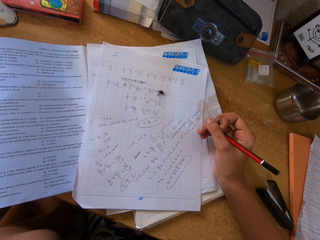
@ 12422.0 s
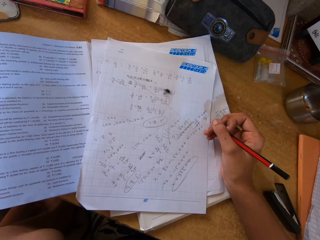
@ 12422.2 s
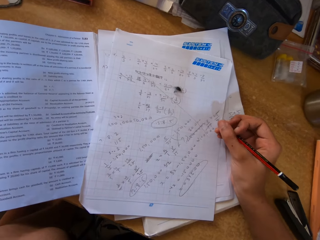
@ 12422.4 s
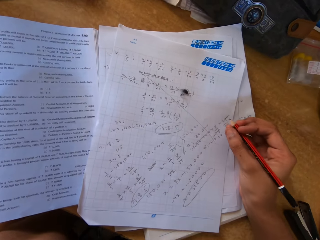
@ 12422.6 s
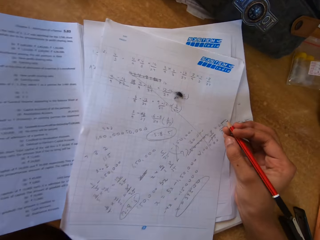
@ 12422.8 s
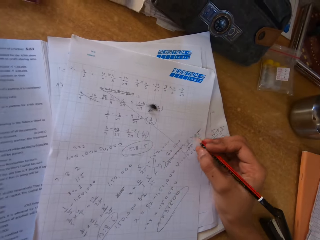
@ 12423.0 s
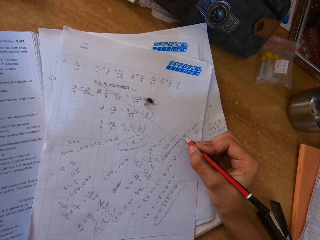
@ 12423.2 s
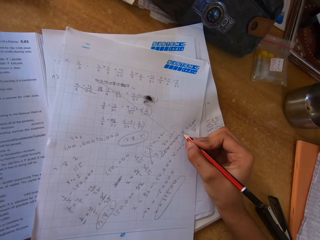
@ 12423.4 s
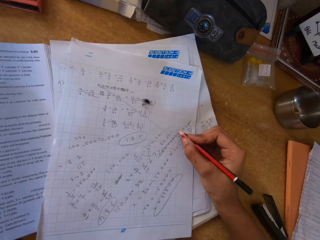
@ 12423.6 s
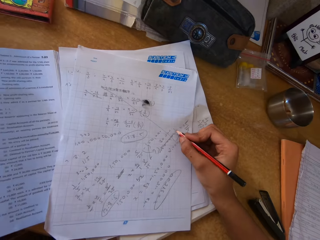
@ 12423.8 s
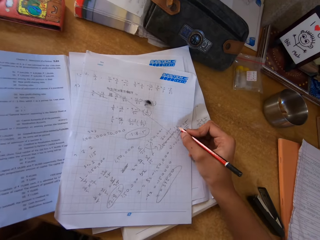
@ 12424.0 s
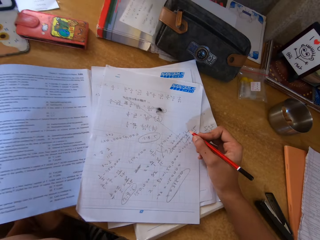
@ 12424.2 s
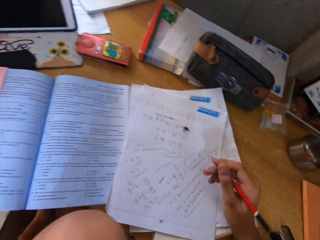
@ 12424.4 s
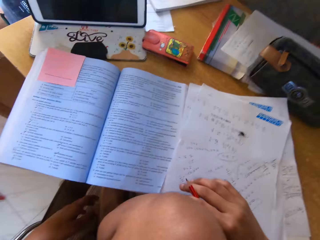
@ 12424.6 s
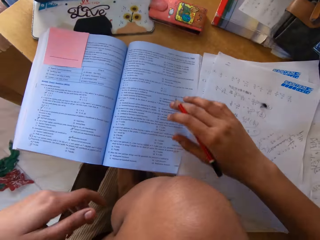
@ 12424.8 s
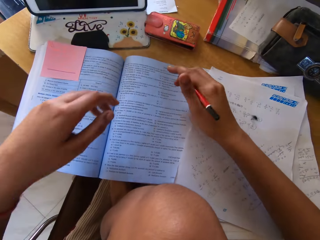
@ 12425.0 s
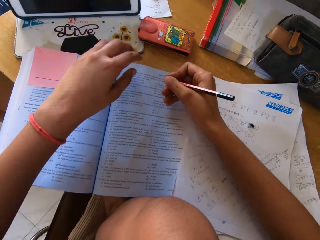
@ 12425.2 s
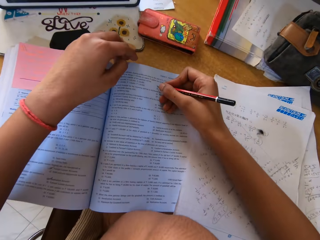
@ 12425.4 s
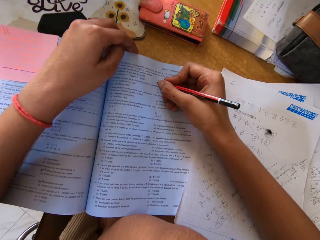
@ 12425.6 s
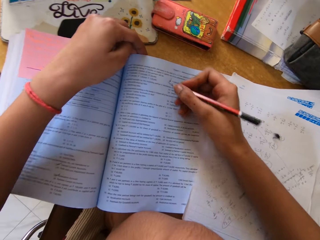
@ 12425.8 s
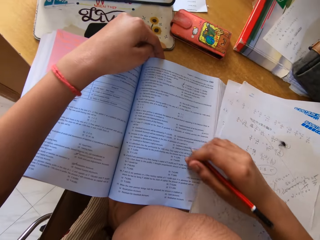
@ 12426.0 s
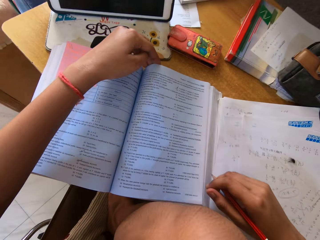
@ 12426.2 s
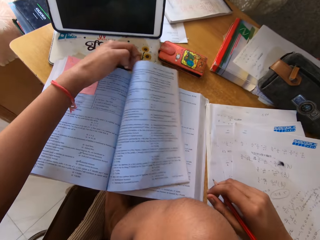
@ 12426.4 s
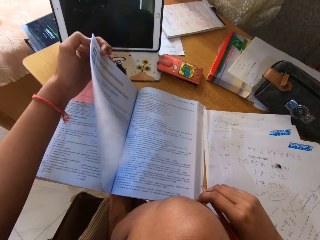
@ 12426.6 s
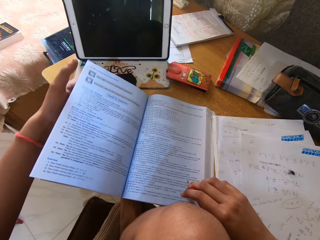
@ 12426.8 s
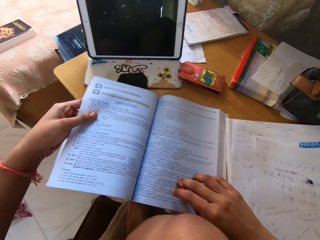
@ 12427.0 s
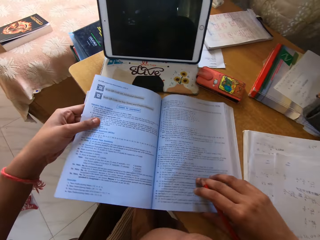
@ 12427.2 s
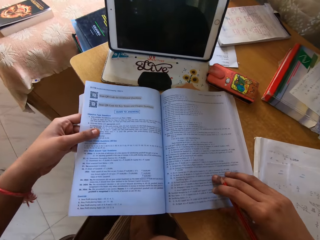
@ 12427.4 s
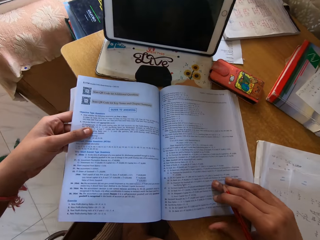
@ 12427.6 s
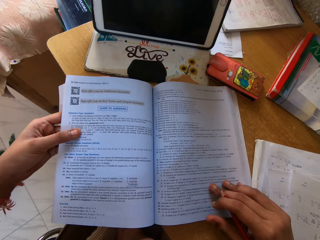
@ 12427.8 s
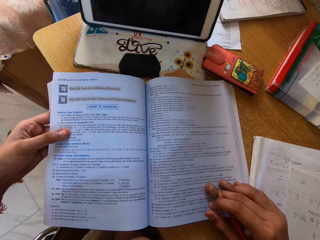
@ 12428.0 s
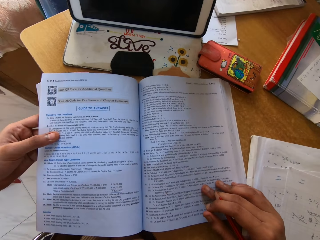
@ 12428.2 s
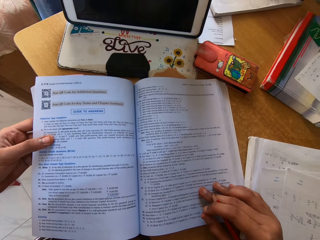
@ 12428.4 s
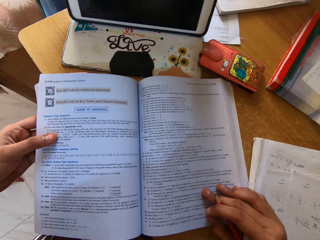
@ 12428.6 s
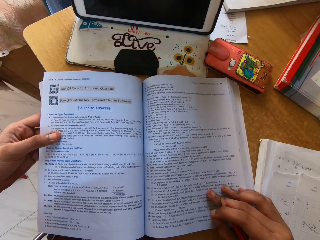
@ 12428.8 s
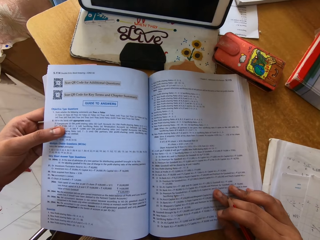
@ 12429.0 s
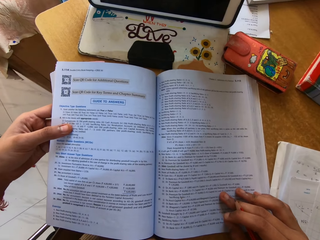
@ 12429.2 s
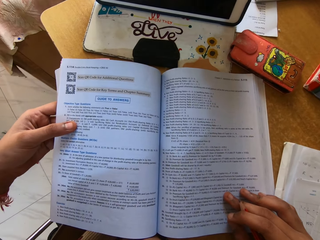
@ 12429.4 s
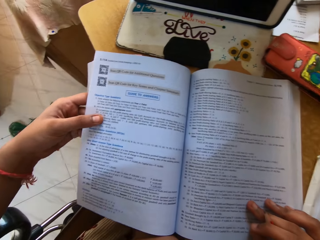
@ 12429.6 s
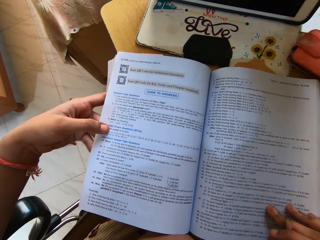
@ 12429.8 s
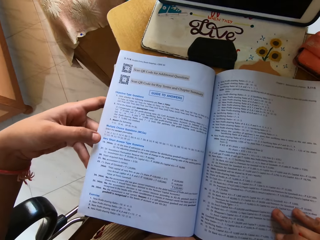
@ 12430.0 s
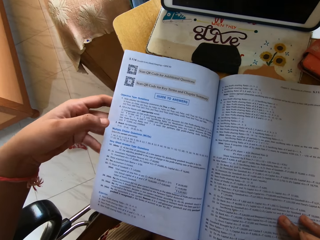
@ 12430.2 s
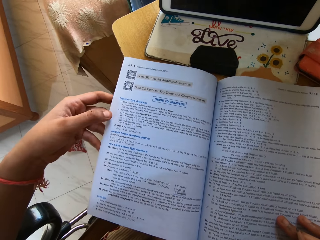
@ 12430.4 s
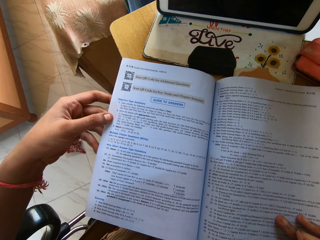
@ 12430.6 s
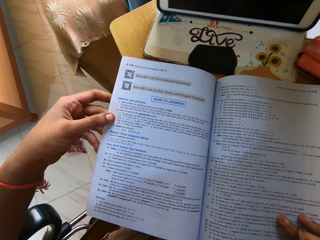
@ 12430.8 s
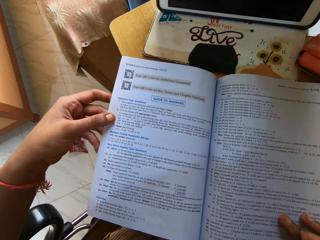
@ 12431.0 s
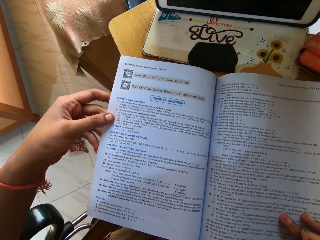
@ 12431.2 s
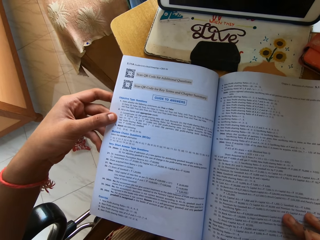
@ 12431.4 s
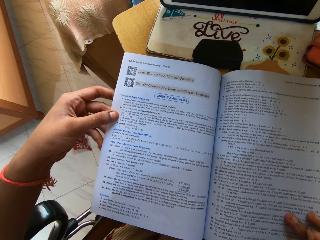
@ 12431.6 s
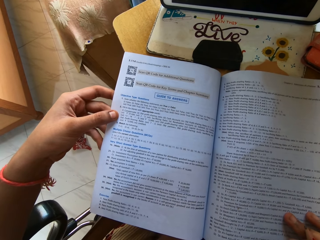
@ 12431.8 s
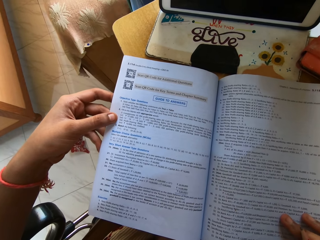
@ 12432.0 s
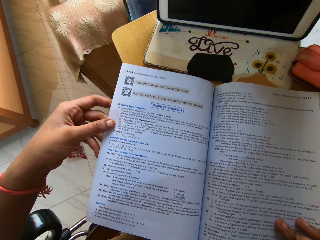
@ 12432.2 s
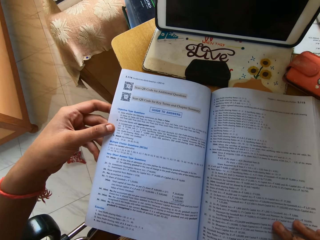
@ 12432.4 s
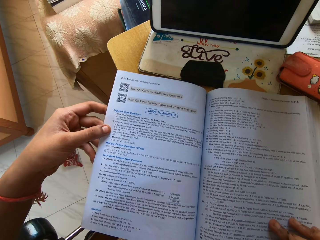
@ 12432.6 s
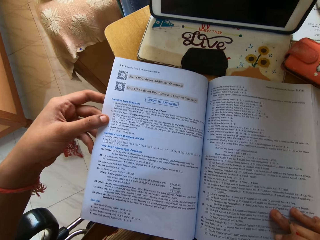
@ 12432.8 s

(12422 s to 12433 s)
The camera wearer moves a hand. They write on the paper. They lift the hand up. They move the hands forward. They write on the page and hold the book. They move the hand up. They push the paper. They open the page. They peruse the page. They move the hand on the page. They move the book. They look at the book. They move the pages.

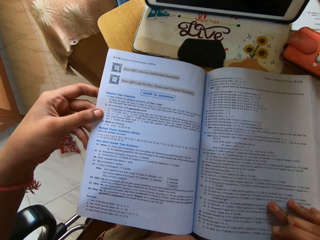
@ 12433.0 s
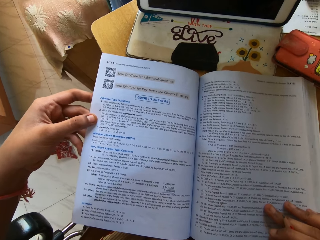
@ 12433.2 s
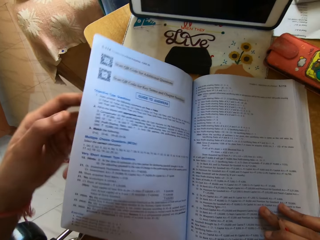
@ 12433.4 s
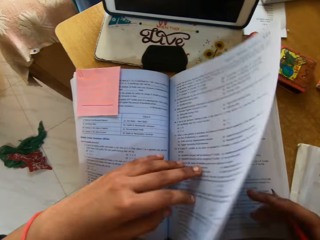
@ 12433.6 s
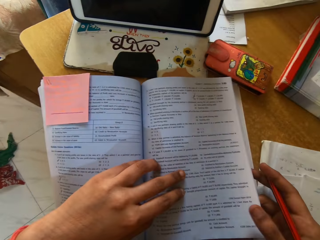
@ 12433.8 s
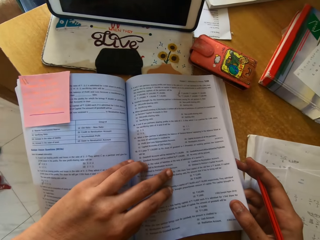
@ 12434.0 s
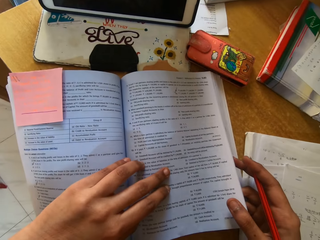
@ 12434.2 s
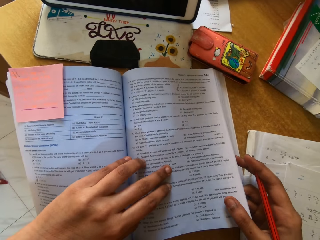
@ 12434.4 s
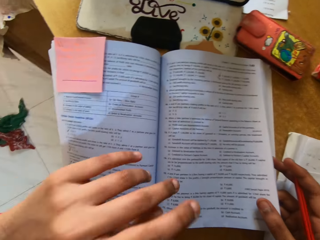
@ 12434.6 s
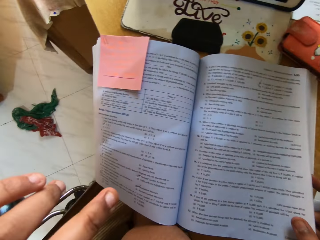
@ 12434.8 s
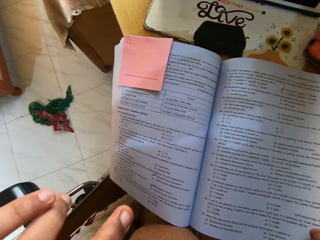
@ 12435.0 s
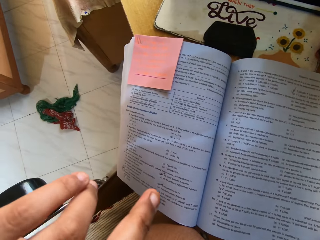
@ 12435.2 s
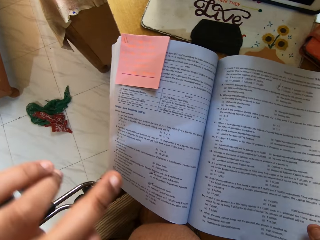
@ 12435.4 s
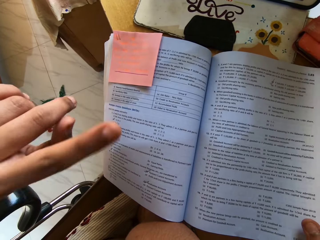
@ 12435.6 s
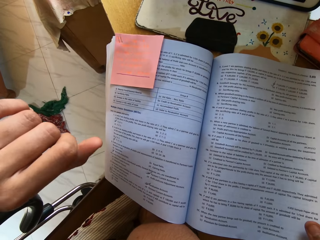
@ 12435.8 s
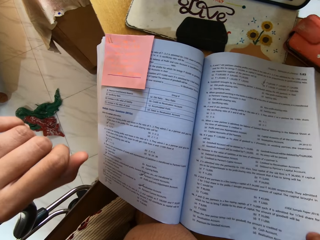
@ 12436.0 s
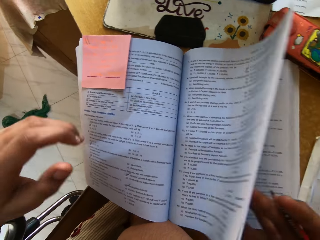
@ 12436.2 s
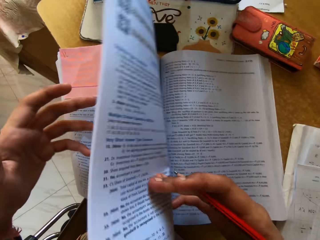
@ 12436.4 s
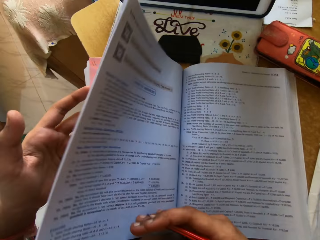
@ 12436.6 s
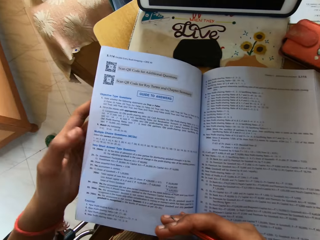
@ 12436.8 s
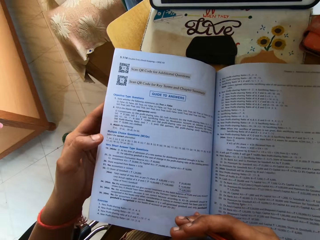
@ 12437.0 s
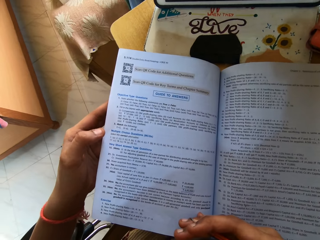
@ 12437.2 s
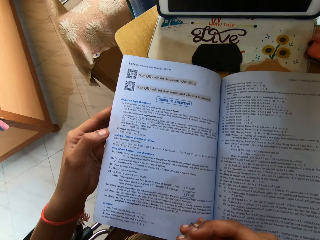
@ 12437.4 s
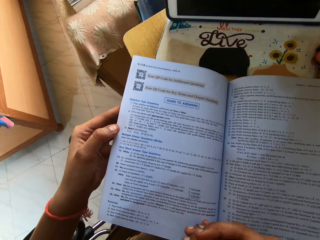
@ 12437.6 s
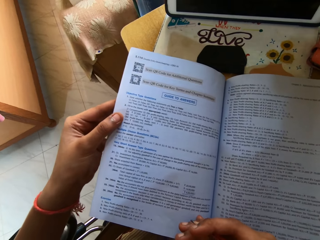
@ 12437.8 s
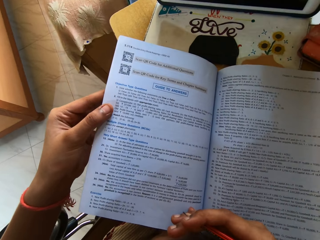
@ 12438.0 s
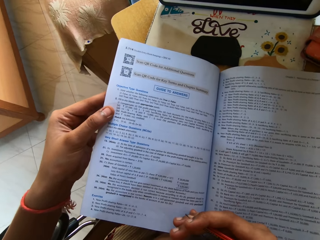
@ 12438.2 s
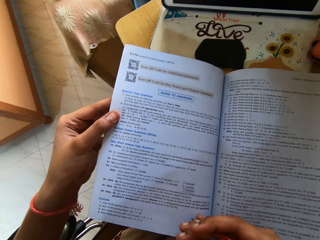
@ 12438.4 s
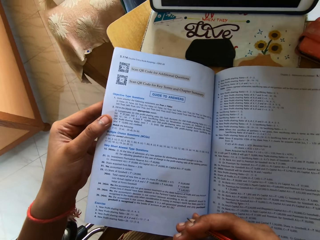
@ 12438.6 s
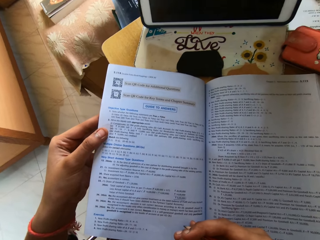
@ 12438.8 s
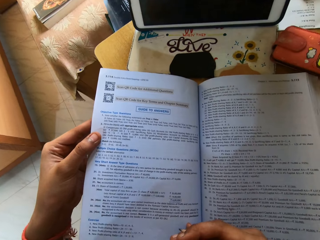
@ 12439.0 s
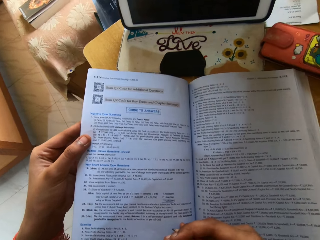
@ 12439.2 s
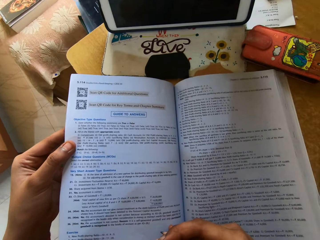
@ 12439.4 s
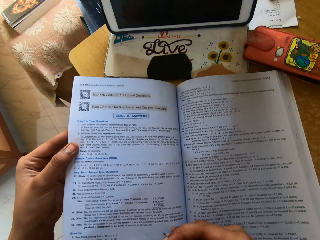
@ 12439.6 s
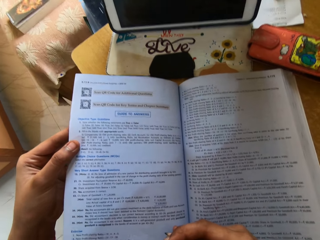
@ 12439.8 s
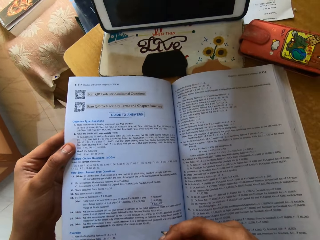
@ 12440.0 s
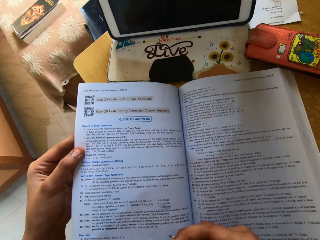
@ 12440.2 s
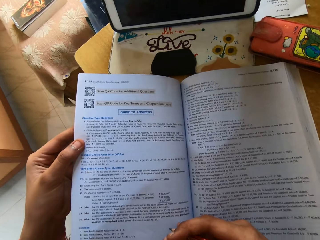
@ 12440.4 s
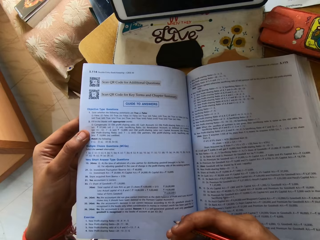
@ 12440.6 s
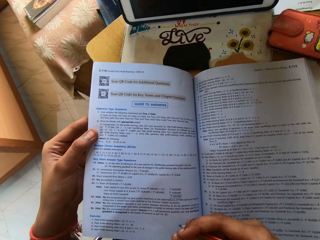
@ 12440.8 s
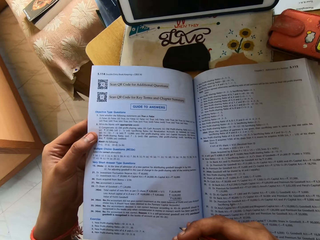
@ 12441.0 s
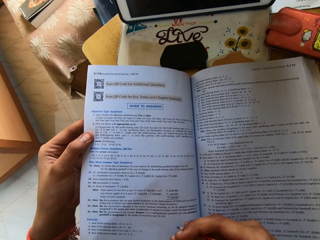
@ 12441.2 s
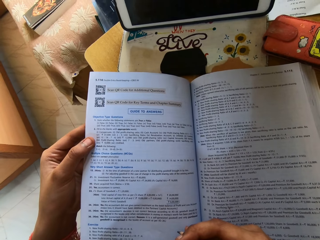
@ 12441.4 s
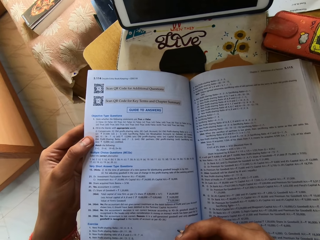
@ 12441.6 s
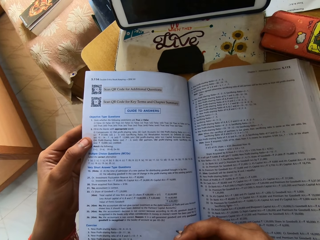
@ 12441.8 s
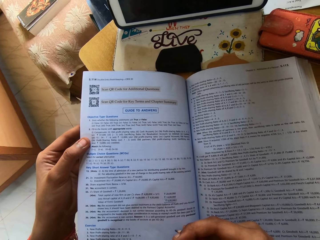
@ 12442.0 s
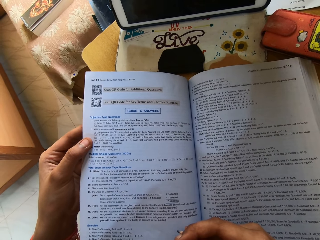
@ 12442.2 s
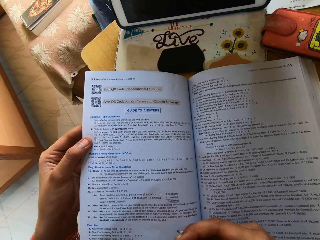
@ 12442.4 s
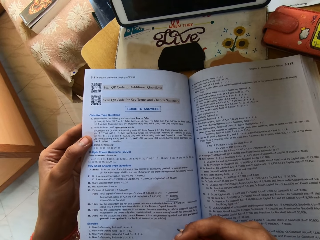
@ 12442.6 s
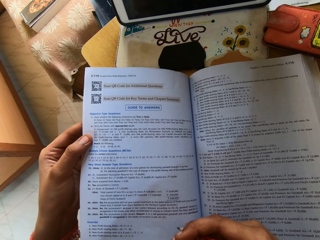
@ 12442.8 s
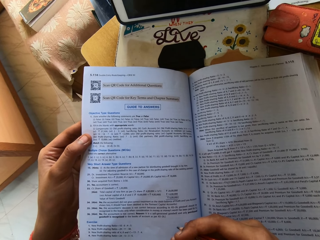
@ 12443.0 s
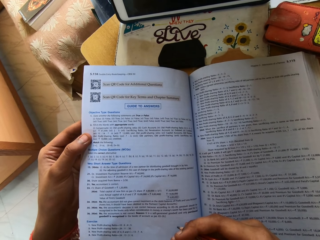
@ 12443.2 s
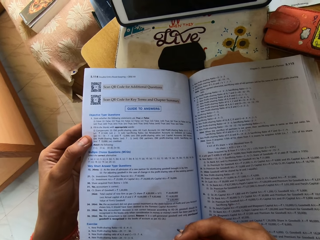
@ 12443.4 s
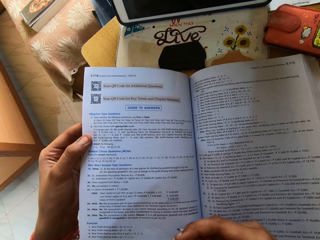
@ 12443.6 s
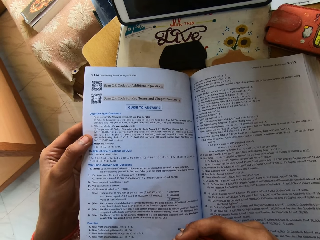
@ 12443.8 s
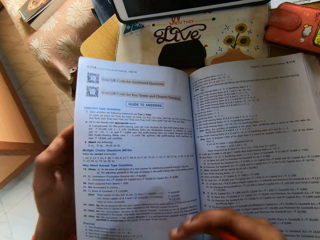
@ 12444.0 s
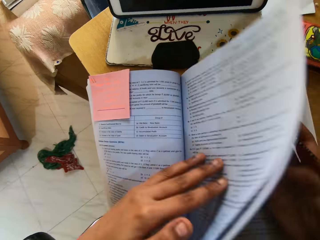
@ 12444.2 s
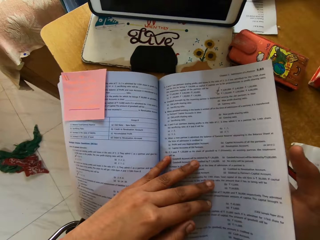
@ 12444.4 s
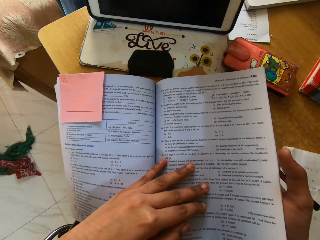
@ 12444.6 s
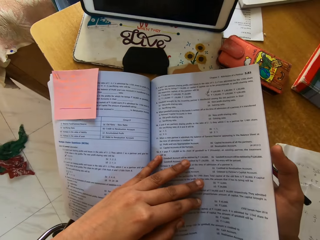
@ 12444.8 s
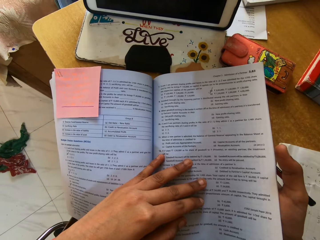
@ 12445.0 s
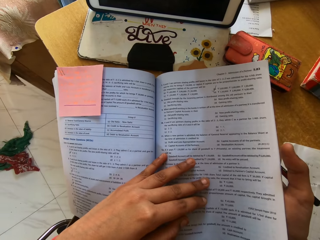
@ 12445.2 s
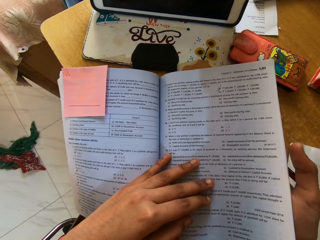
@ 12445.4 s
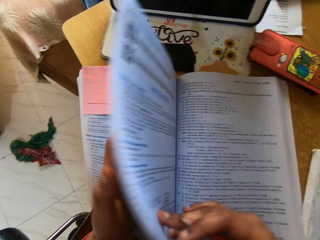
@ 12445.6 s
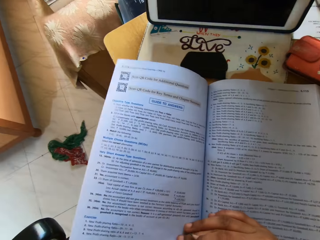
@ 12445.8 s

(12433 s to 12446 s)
The camera wearer presses the pages and holds the pages. They lift a hand up. They hold the page and peruse the page. They look at the book. They look around. They turn the pages. They open the page. They hold the page.
